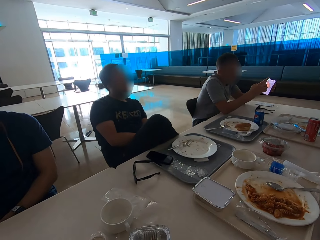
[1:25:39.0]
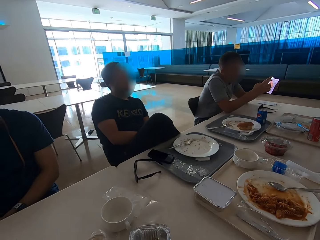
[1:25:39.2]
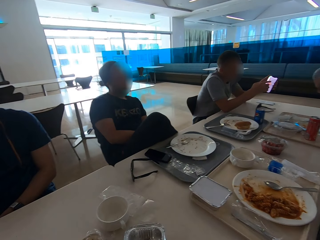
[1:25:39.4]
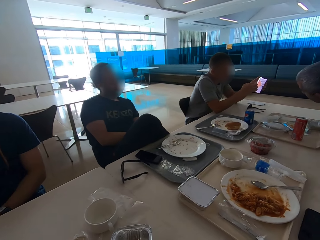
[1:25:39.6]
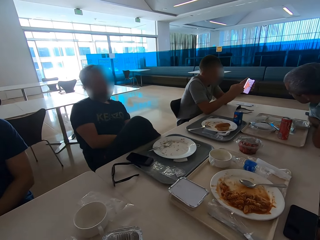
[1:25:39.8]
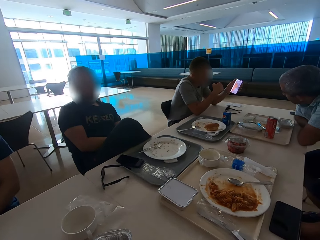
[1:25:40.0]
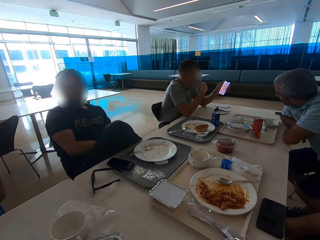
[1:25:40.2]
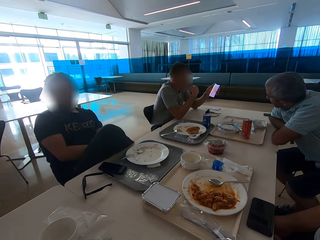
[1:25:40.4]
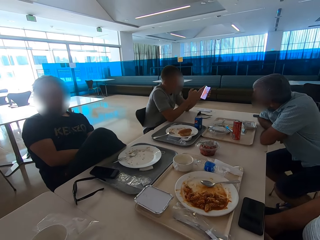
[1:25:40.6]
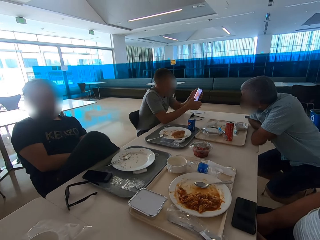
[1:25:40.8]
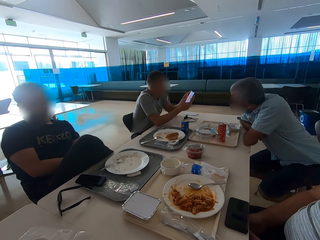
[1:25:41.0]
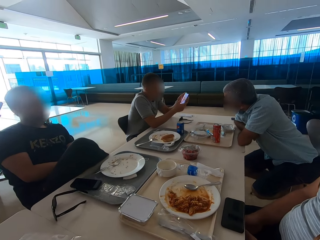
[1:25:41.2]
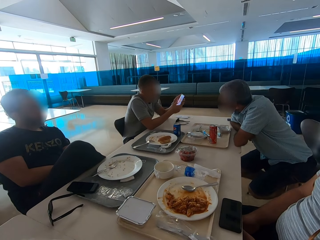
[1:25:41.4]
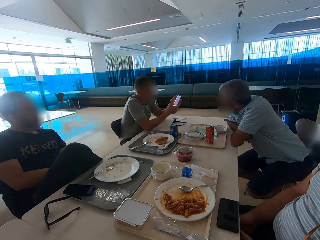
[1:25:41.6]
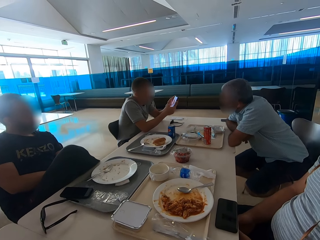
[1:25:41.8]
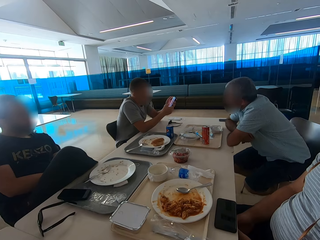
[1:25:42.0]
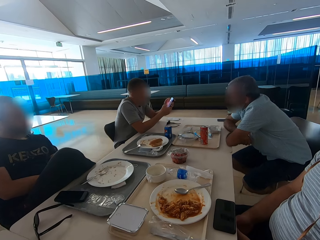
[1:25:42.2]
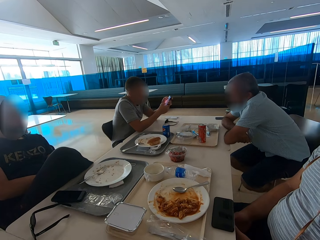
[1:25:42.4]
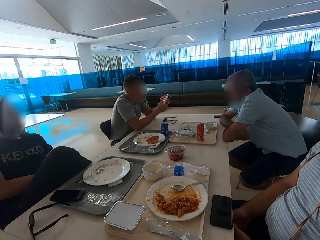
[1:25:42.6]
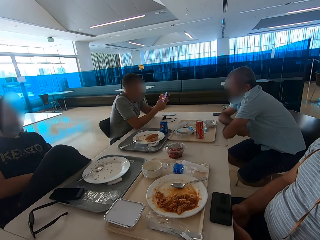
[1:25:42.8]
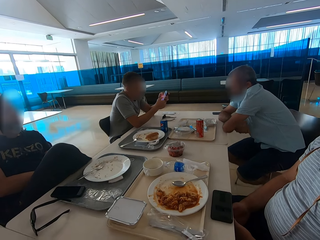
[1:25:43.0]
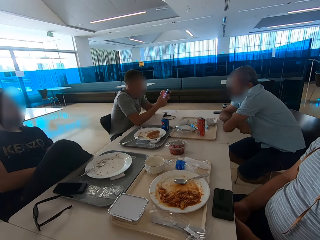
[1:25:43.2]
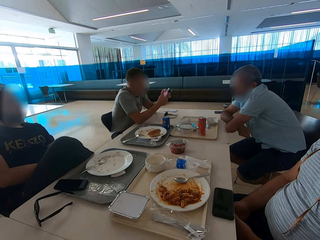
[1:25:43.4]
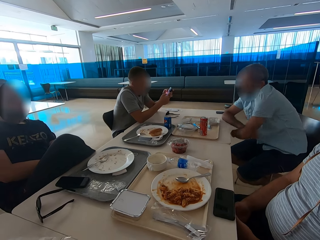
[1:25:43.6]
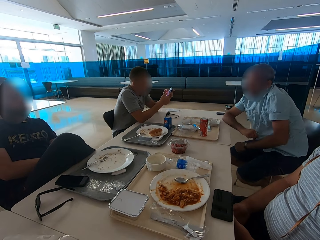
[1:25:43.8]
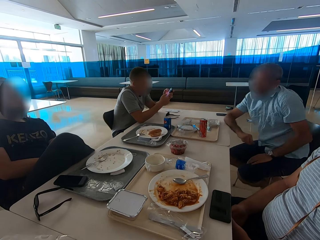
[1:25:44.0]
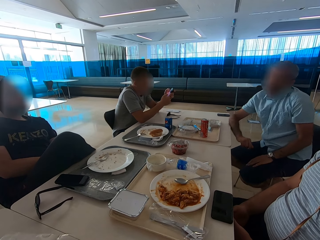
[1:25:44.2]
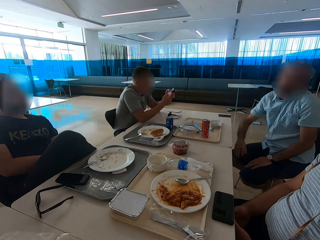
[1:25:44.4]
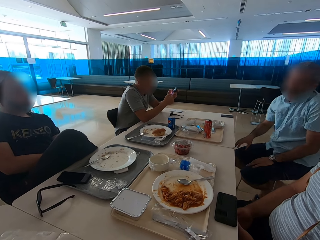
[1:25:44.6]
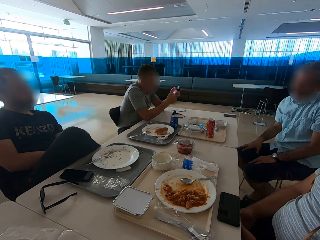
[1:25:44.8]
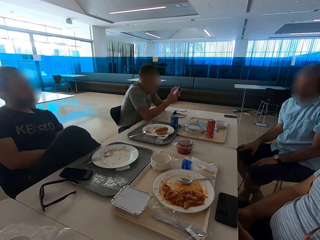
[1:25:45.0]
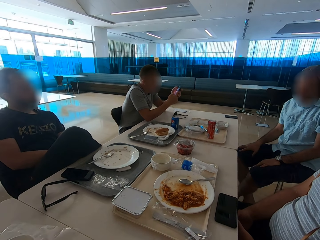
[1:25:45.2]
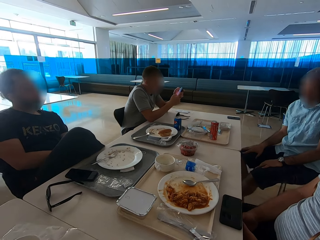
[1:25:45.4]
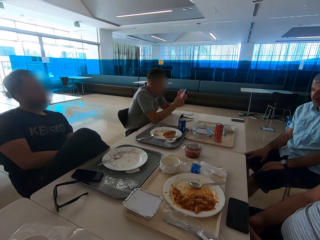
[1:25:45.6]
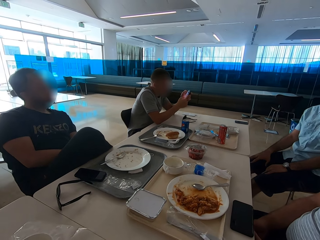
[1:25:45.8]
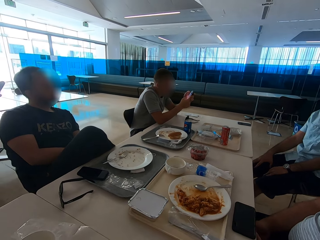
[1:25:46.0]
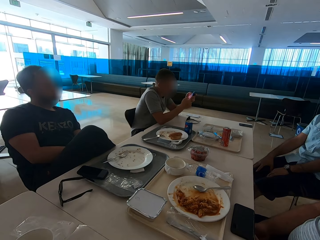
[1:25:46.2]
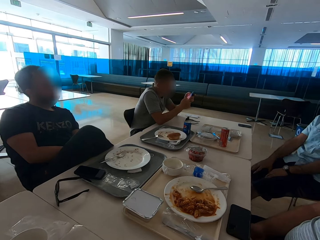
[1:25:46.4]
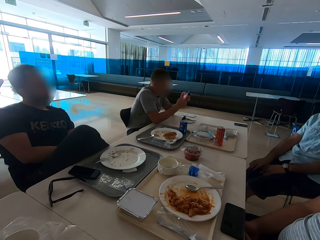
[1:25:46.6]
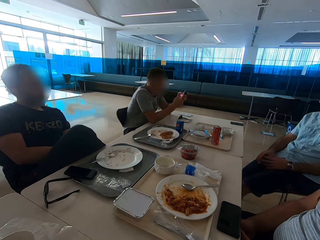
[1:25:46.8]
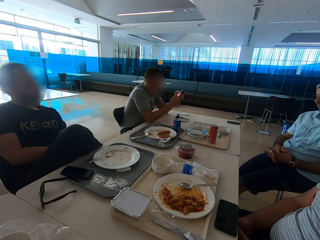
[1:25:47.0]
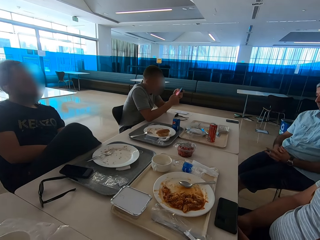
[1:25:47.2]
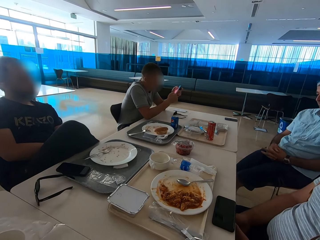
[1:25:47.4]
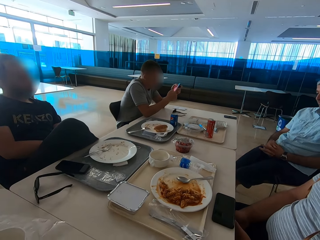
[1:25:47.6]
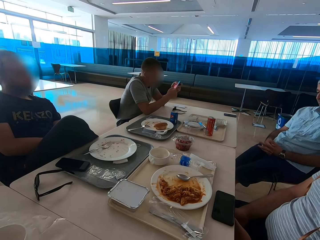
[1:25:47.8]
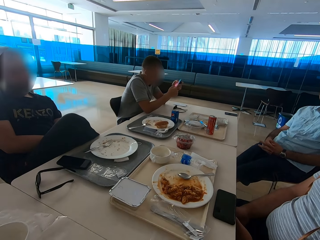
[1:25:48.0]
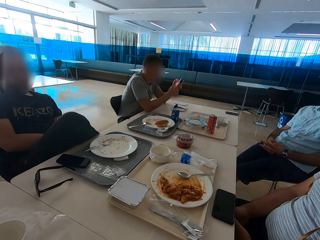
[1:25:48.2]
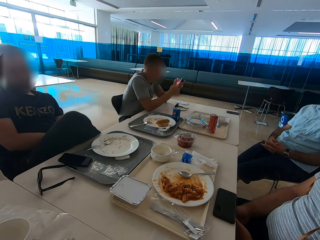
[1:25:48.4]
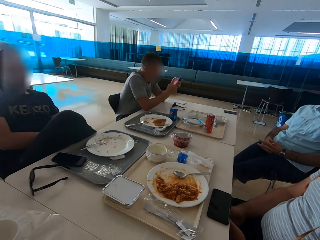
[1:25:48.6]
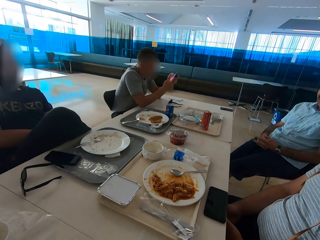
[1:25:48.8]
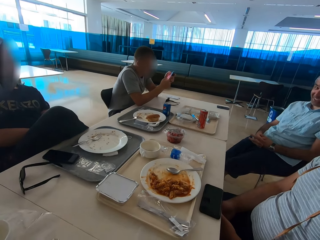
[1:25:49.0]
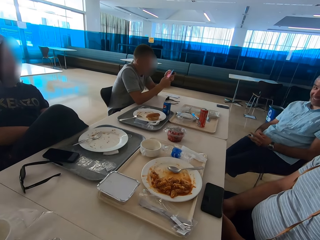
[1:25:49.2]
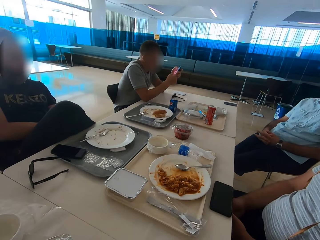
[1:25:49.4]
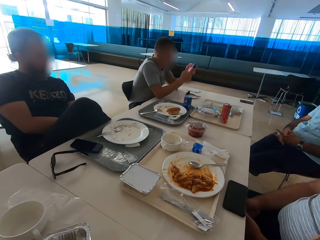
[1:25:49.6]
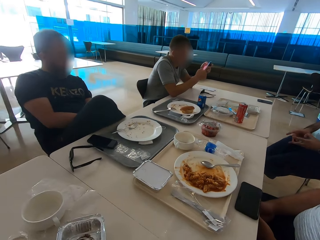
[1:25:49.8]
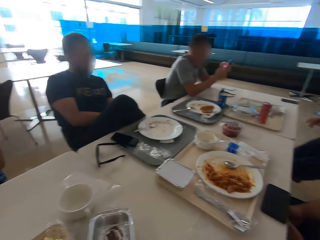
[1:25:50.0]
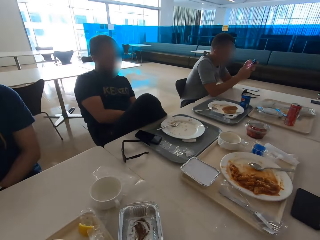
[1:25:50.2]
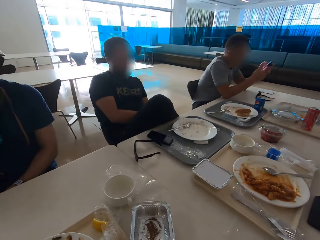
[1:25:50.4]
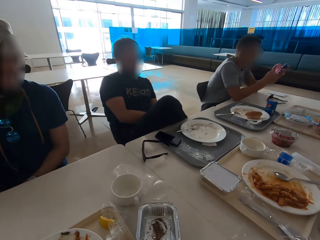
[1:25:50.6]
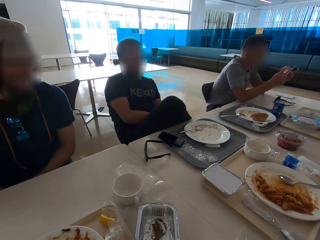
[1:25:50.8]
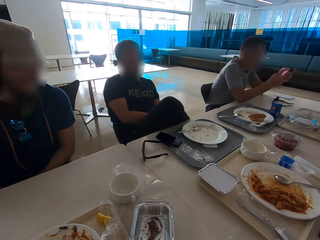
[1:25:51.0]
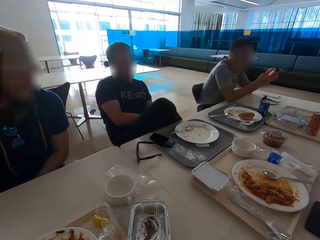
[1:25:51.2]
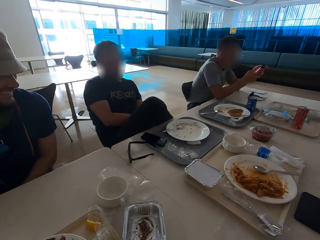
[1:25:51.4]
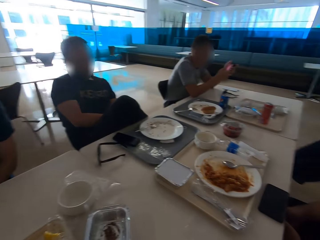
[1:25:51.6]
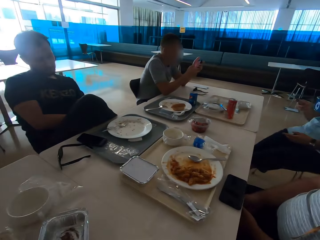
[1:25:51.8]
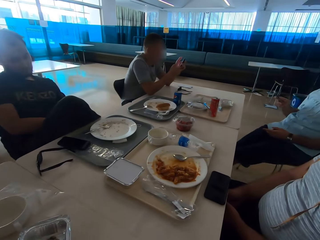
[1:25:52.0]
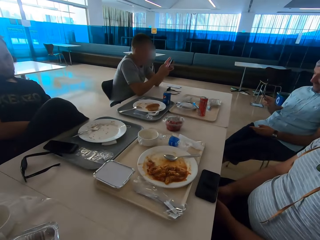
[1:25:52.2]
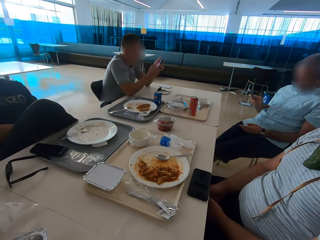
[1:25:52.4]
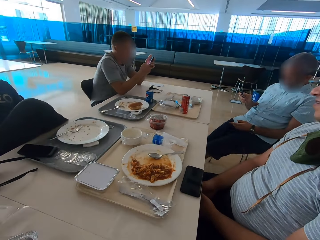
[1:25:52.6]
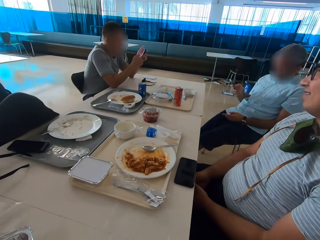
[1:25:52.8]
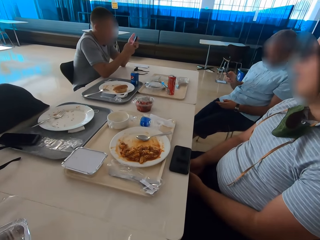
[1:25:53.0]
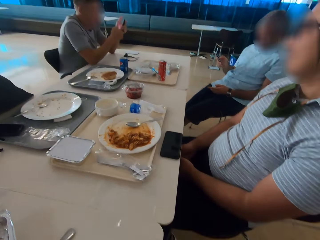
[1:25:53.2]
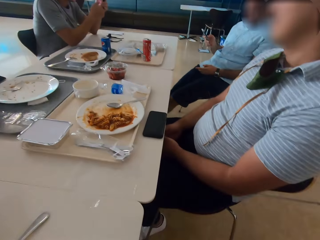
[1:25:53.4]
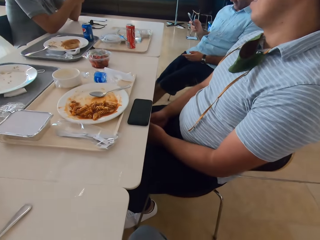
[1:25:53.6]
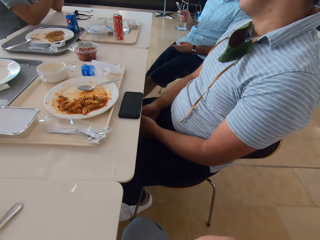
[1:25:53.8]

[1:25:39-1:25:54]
A man swipes on the phone's screen. The camera wearer looks around. Another man sits back on the chair. A man joins hands and moves hand. Another man sits close to a man. The camera wearer looks around. A man sits close to the camera wearer. The man who joins hands operates a mobile phone. The man who sits back on the chair swipes on his phone's screen.

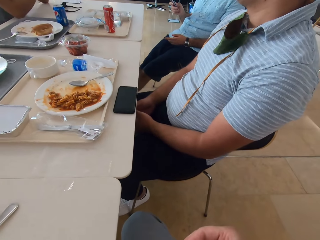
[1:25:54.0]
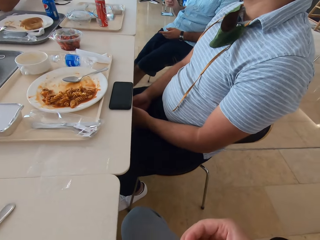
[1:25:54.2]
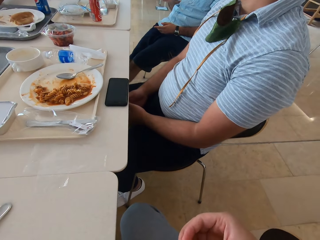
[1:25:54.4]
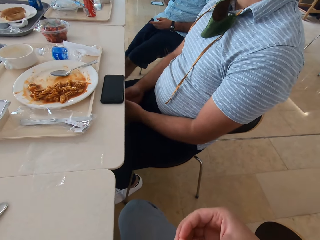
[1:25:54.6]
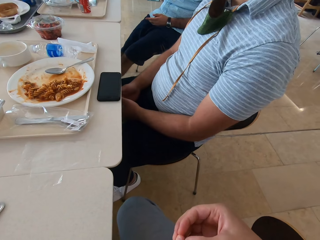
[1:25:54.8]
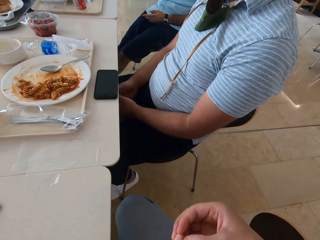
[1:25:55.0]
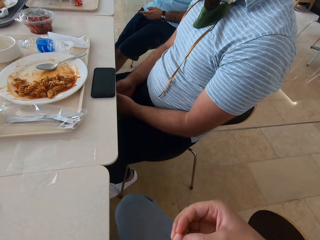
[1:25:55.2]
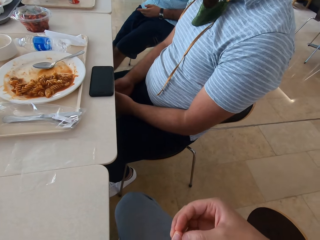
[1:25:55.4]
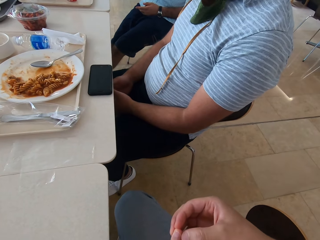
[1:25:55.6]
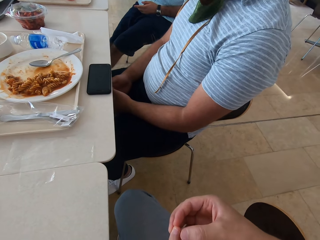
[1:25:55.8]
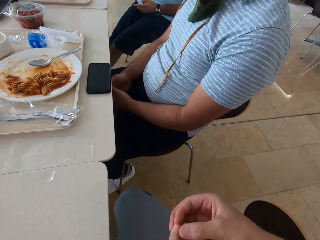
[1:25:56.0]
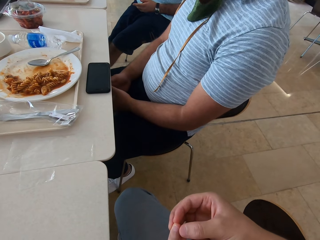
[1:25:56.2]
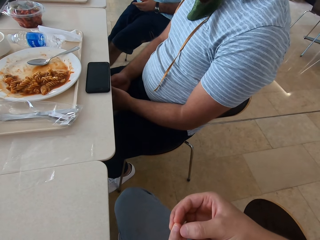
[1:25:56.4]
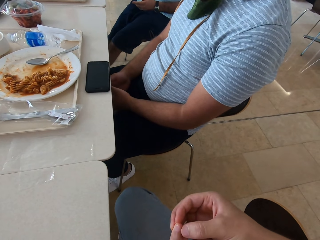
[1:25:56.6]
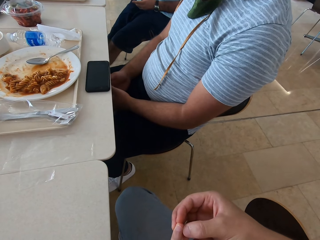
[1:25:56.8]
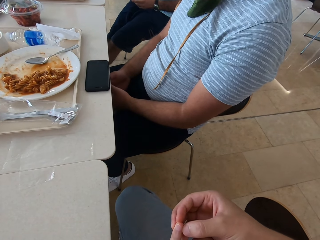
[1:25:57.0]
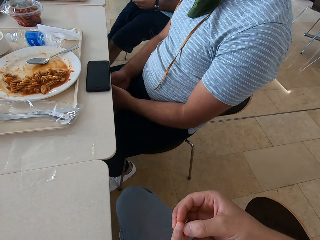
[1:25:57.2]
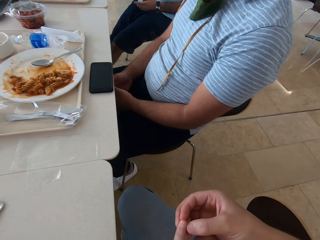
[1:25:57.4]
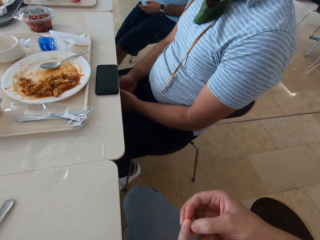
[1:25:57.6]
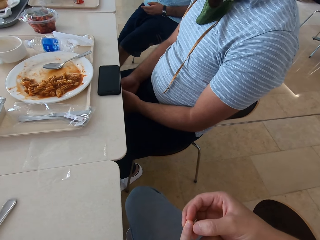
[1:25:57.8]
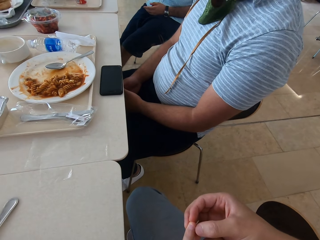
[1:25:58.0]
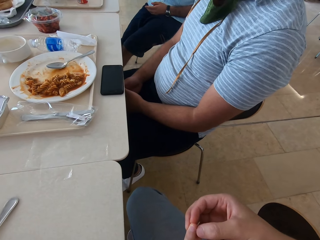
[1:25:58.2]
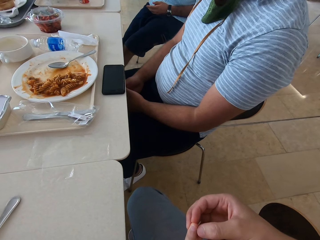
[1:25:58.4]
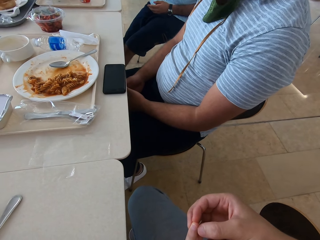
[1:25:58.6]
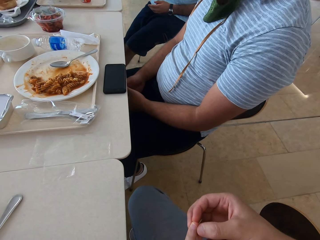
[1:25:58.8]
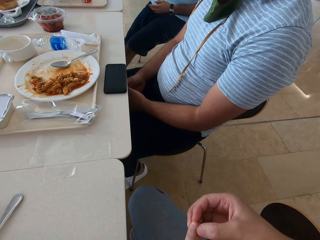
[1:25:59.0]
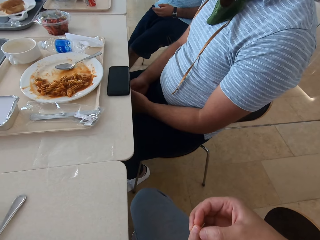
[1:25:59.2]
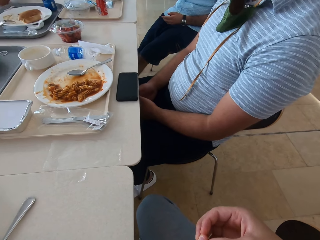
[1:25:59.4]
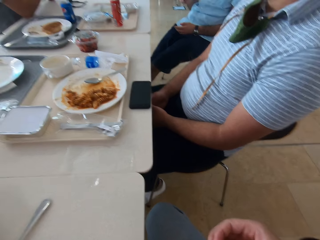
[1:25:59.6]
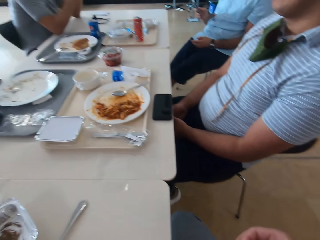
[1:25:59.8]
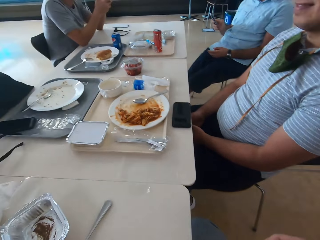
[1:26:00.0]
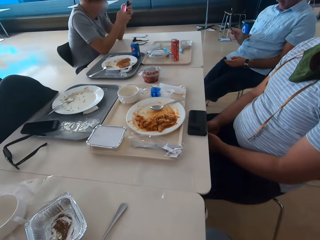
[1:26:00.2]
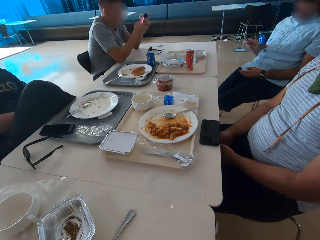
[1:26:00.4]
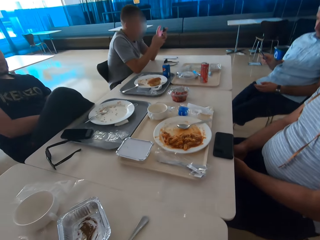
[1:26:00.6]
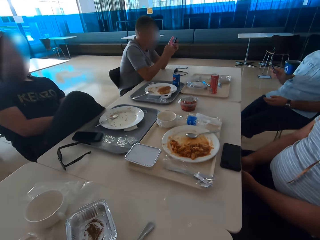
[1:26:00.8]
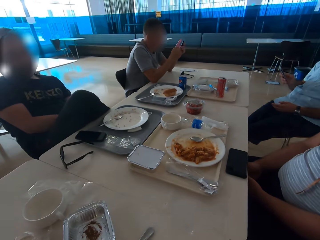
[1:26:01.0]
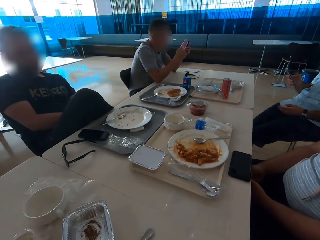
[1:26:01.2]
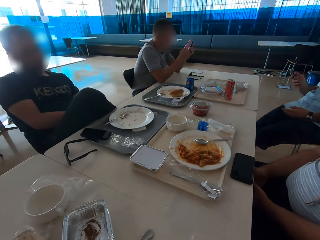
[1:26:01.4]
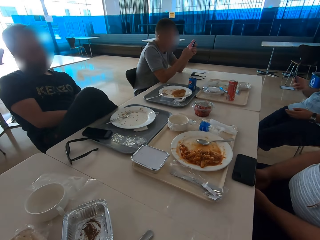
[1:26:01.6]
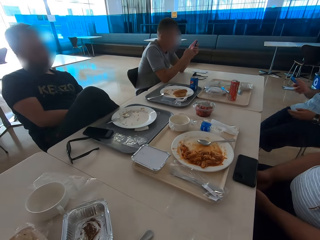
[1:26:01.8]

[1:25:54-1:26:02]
The camera wearer looks at a finger. They touch the index finger with the right hand. A man sits close to another man. The camera wearer looks around. A man operates a mobile phone.
